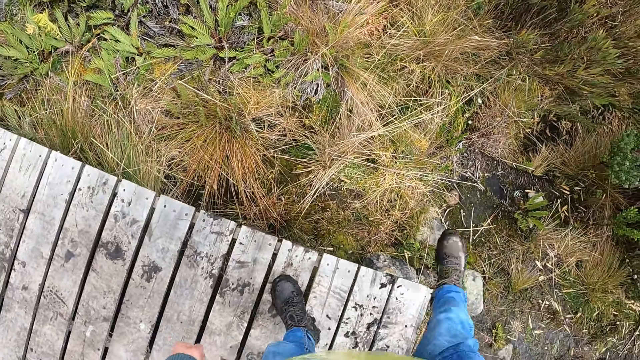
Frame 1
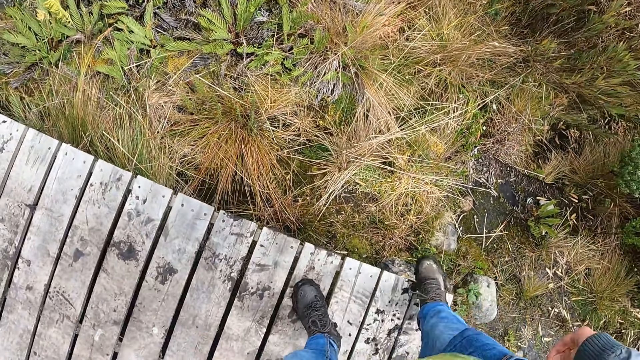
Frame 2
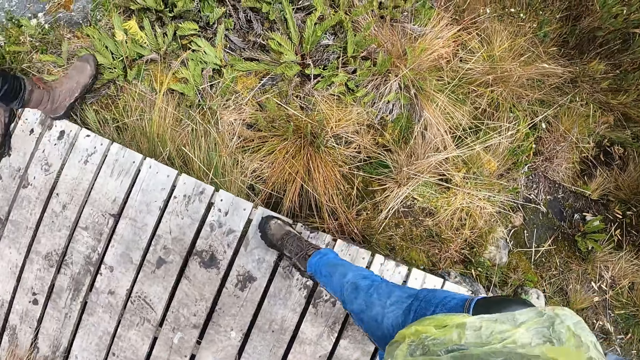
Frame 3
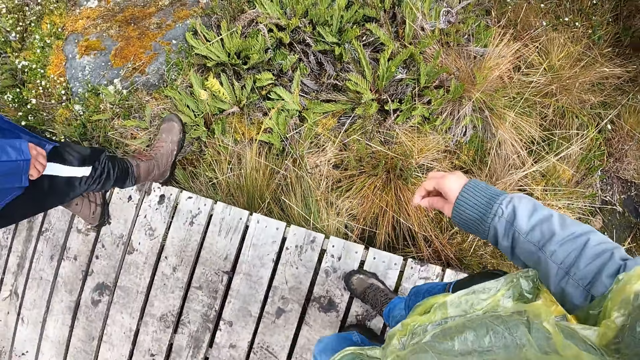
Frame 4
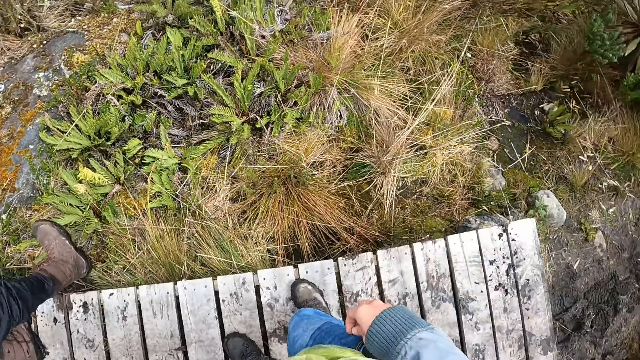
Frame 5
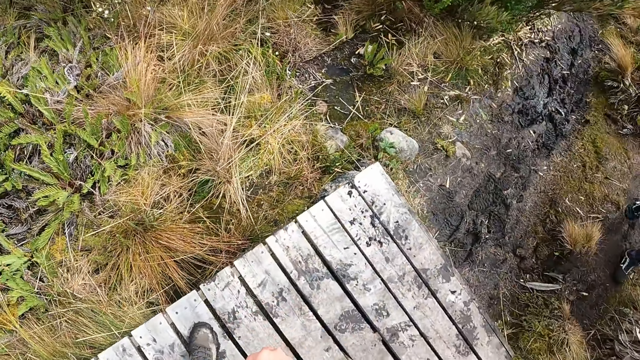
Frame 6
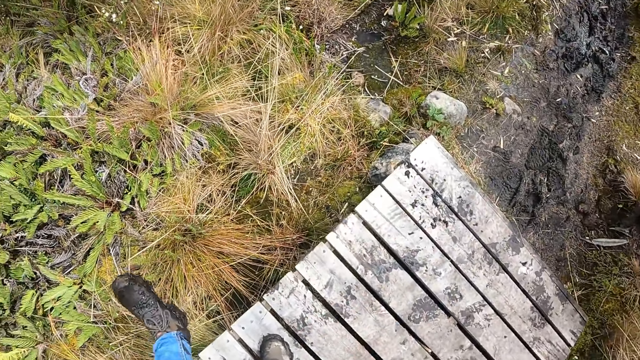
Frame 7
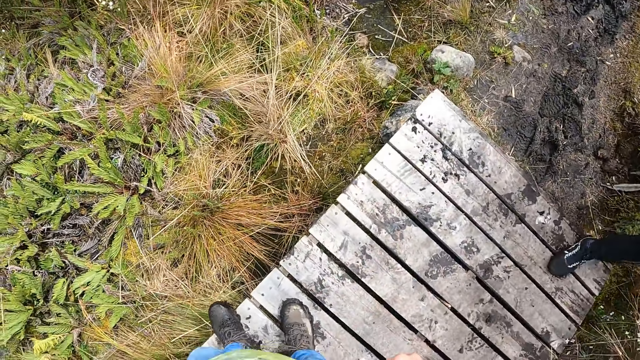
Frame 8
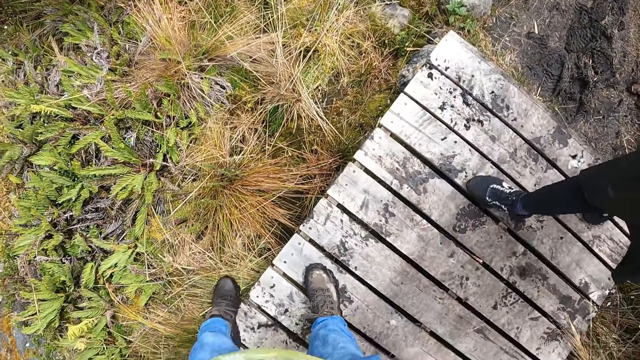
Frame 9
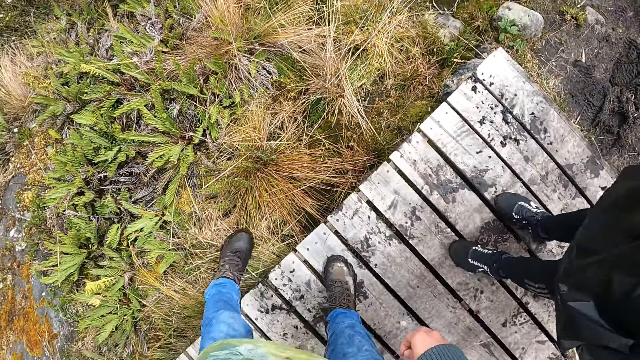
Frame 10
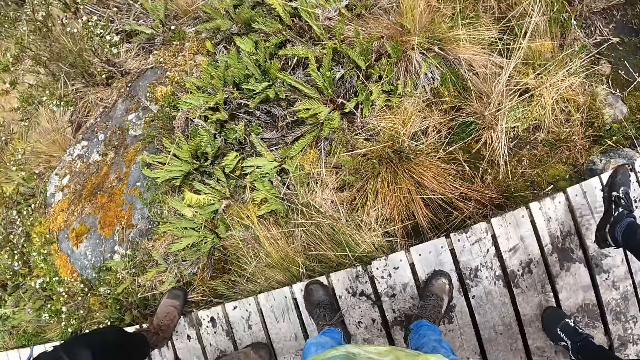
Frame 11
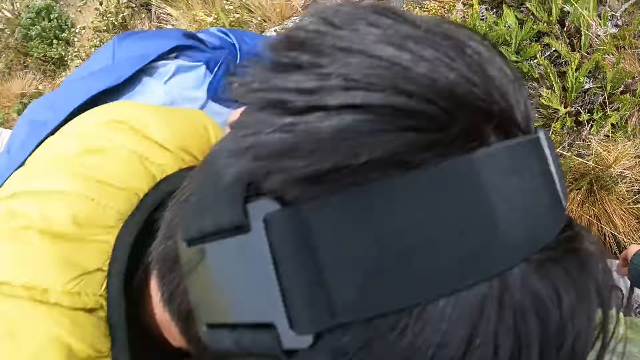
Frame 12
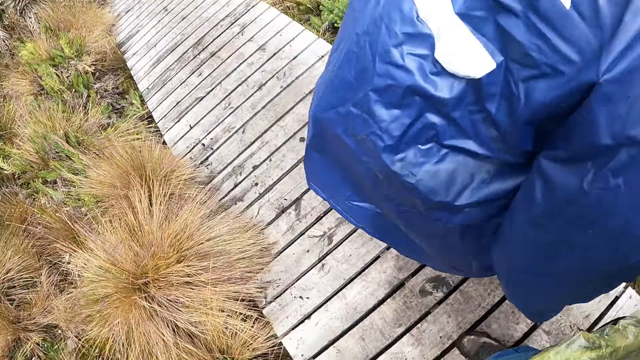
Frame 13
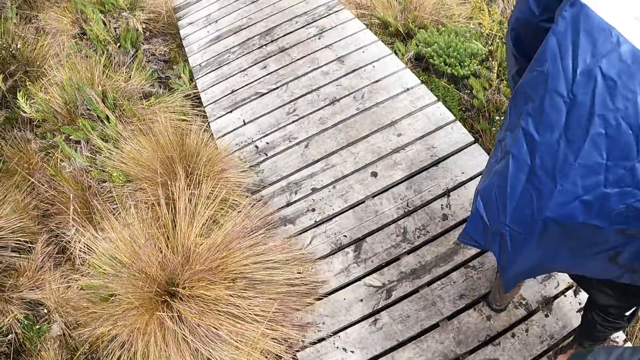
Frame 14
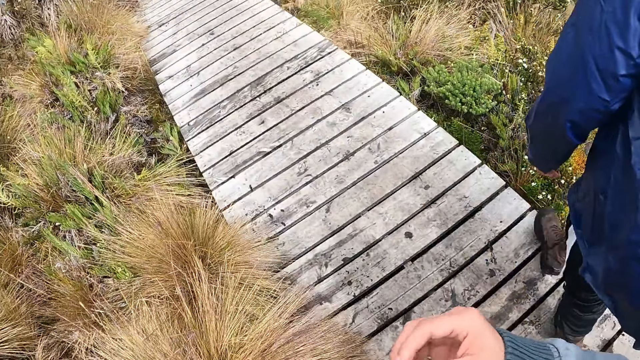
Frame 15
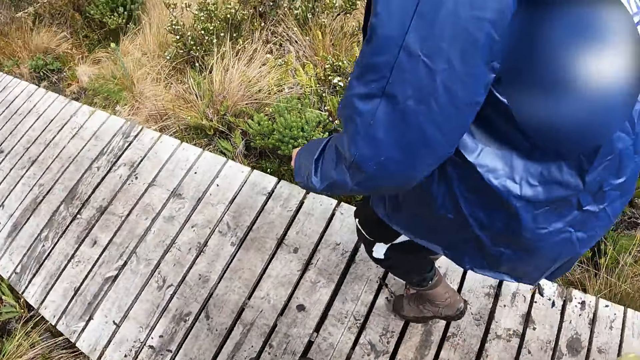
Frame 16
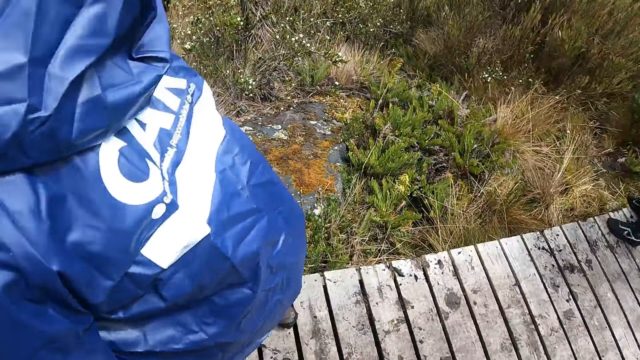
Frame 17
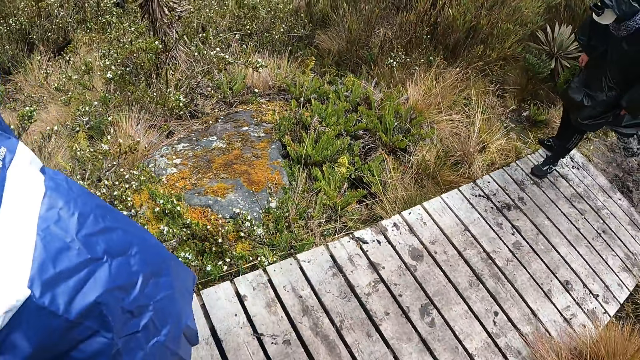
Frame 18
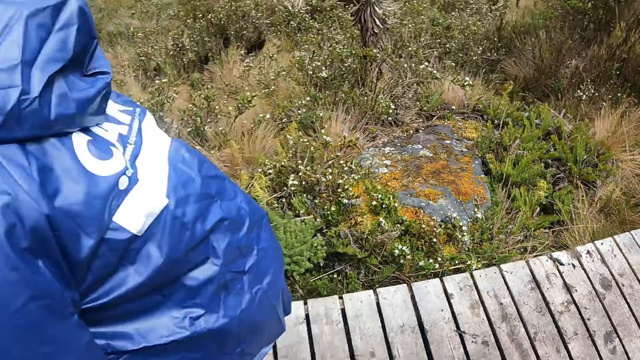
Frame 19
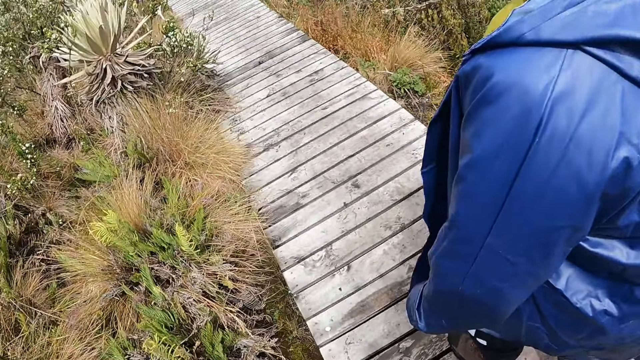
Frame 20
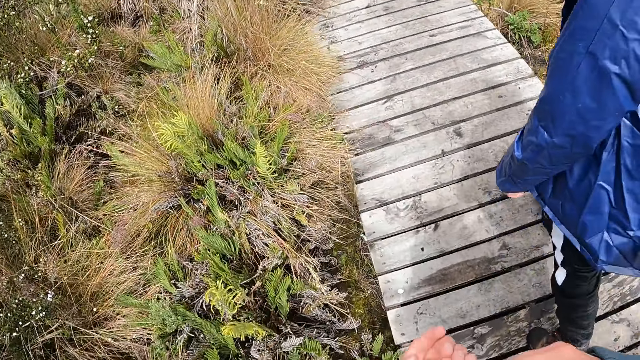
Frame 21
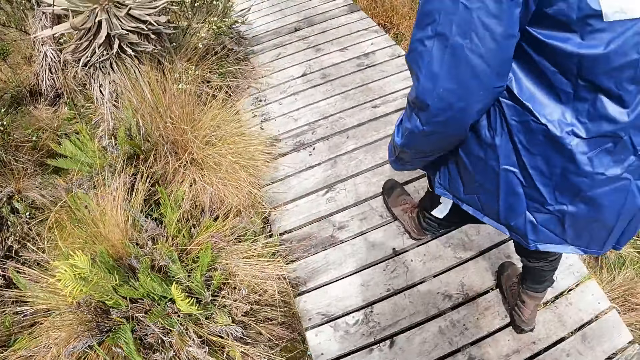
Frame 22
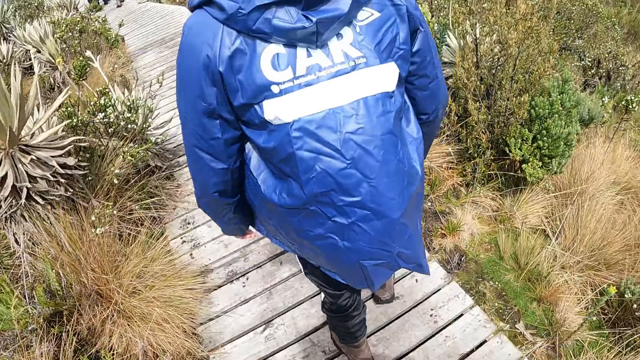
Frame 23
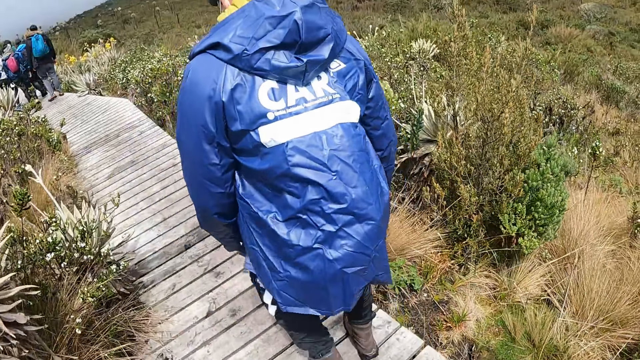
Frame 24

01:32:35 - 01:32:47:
The camera wearer removes mud from the shoe. She walks on the bridge. She hits her left foot on the bridge. She removes mud from the shoe. She walks on the bridge.

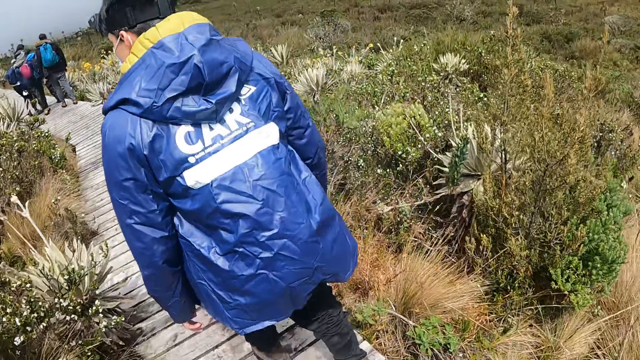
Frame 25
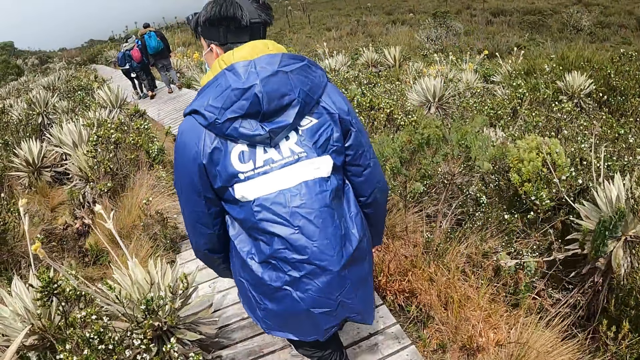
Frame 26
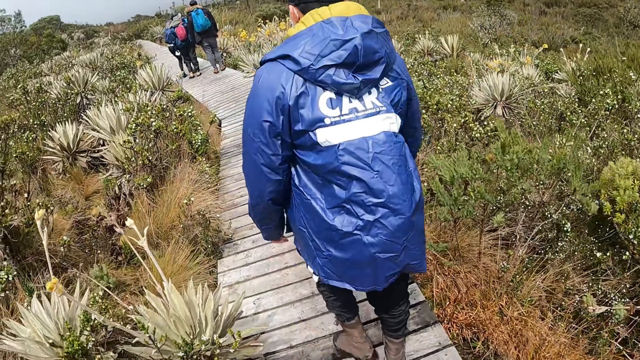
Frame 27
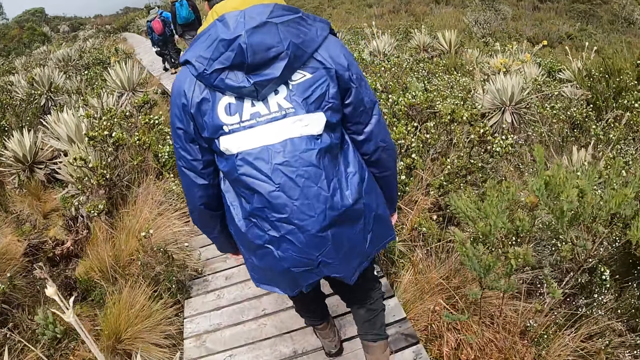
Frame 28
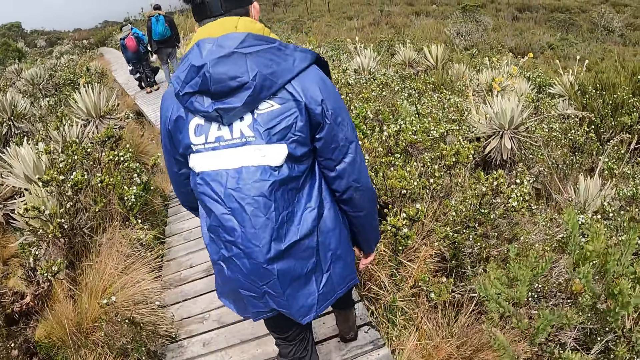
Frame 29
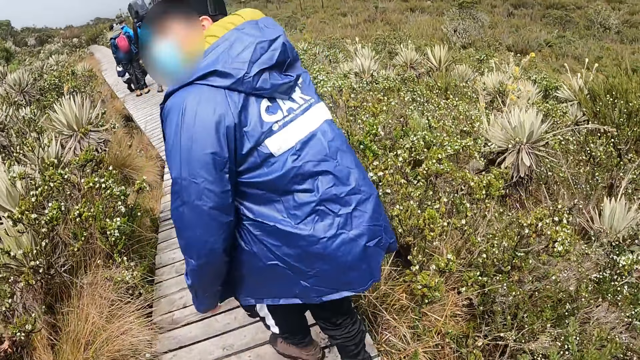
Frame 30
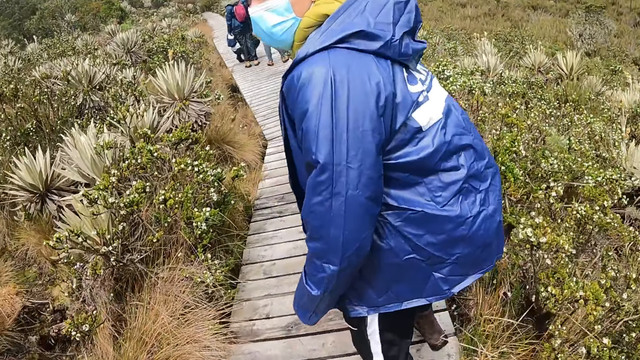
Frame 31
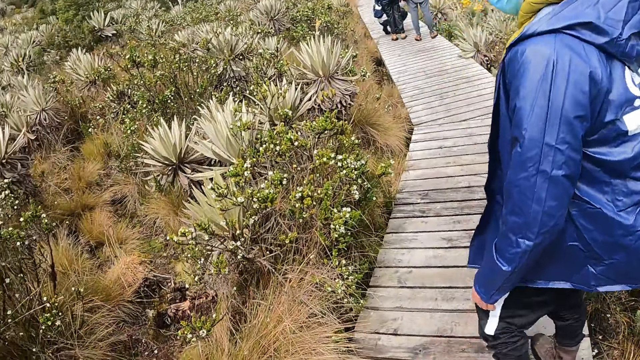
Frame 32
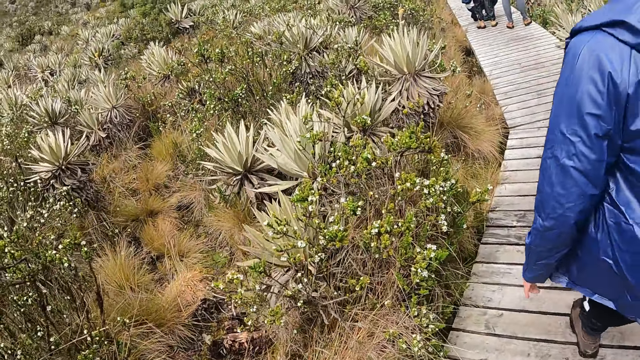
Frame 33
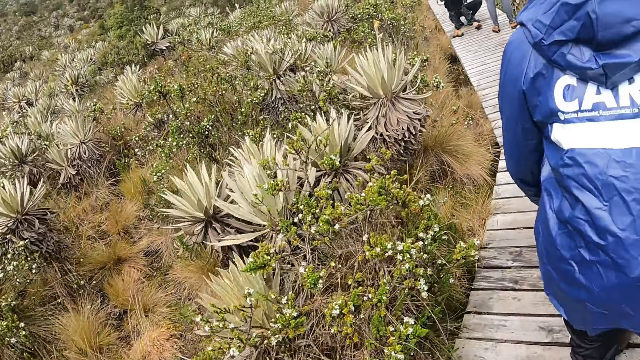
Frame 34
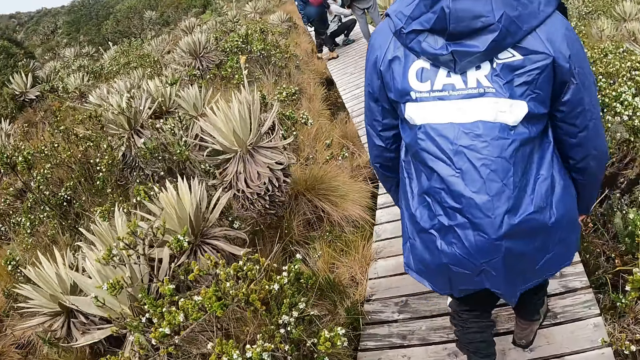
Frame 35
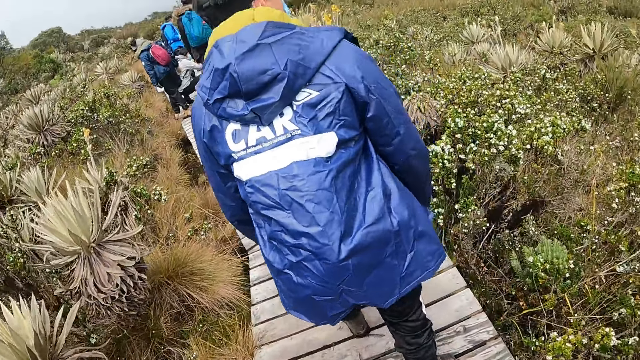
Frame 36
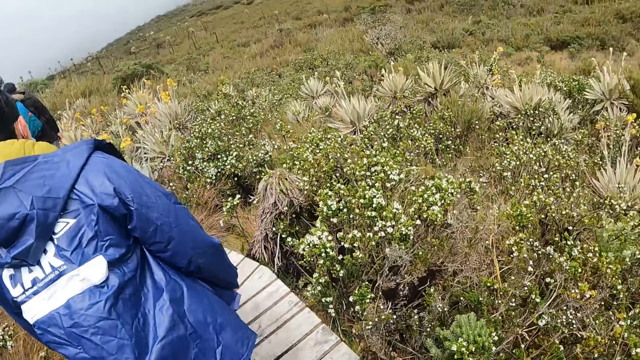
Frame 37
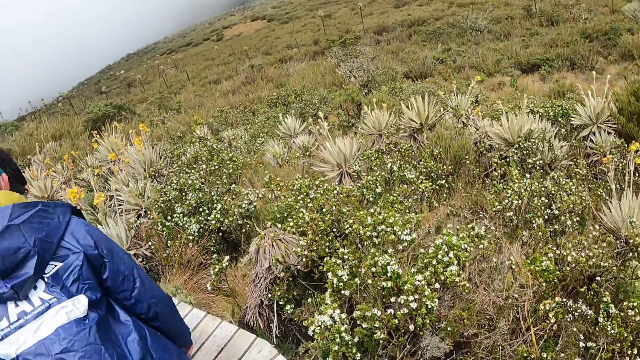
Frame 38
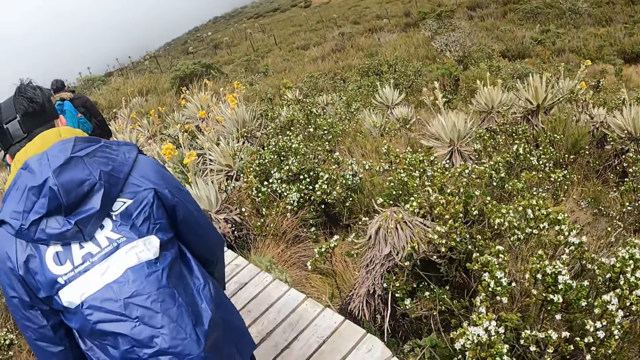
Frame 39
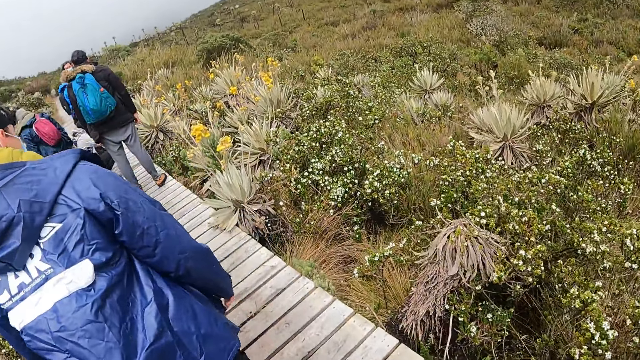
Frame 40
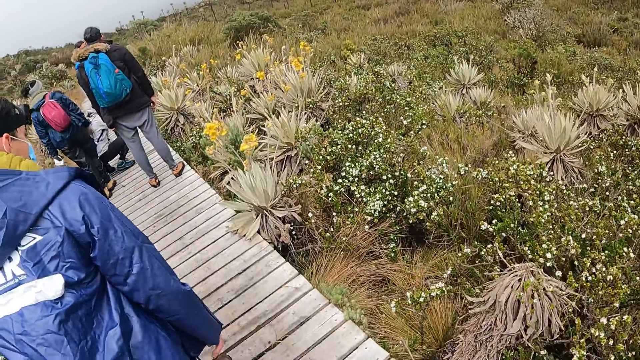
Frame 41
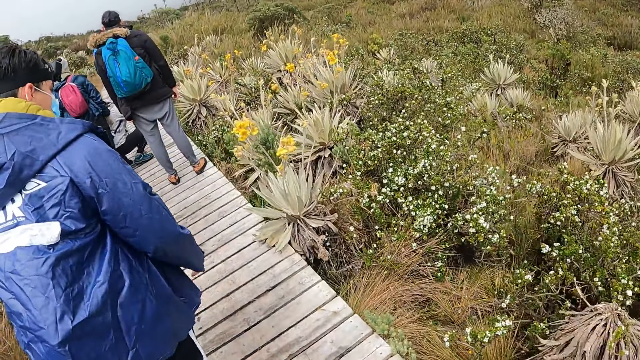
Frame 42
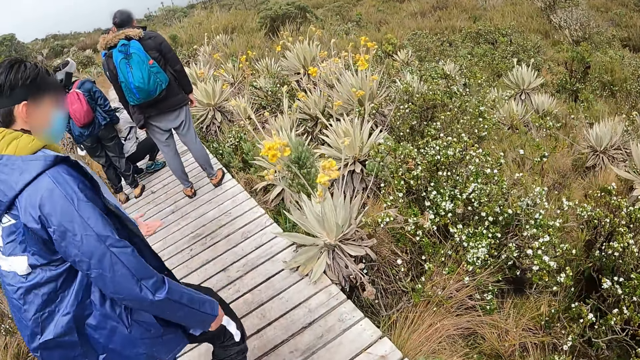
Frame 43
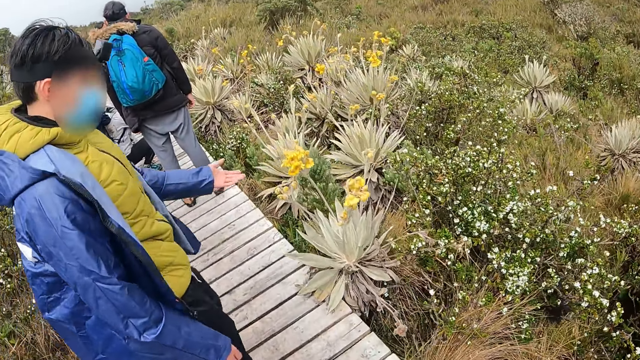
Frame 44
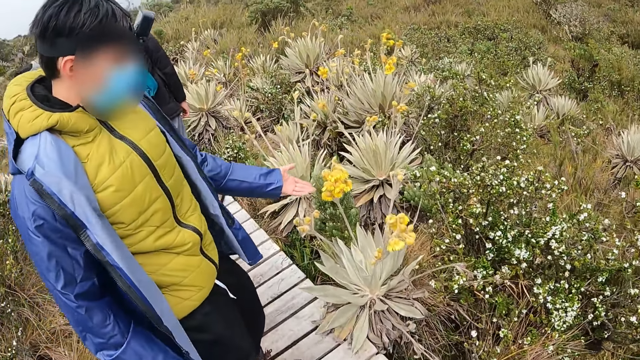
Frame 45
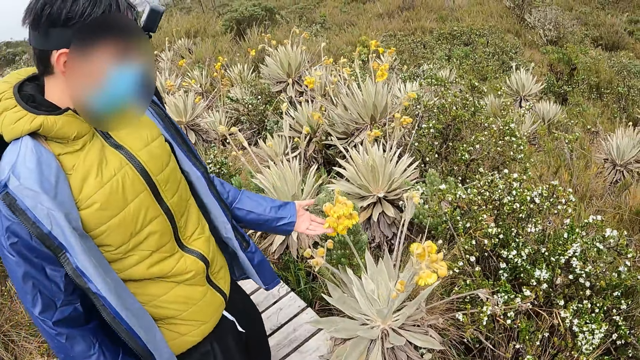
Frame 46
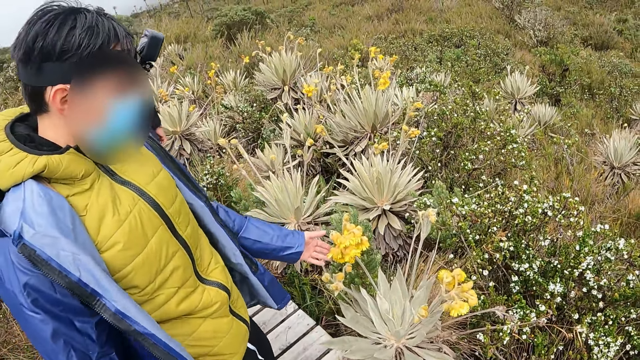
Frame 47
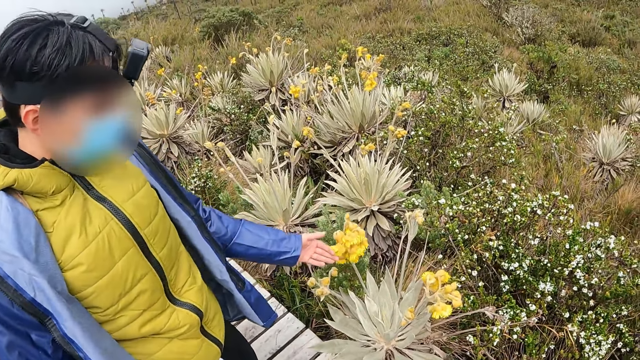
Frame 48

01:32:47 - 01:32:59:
A man on the bridge interacts with the camera wearer. The man touches a flower on the path with his left hand.
